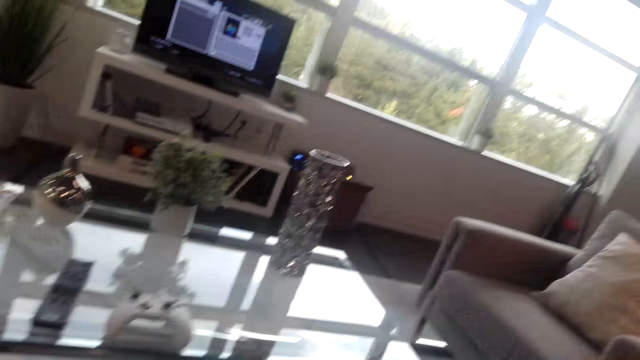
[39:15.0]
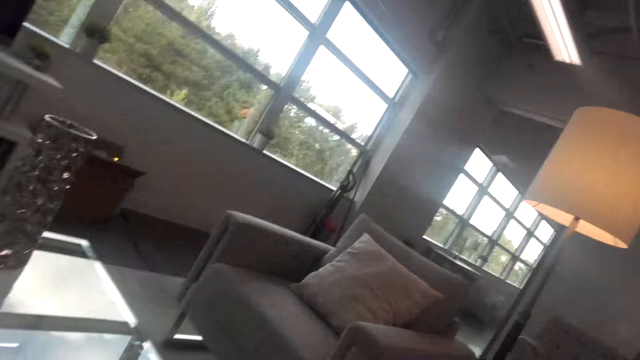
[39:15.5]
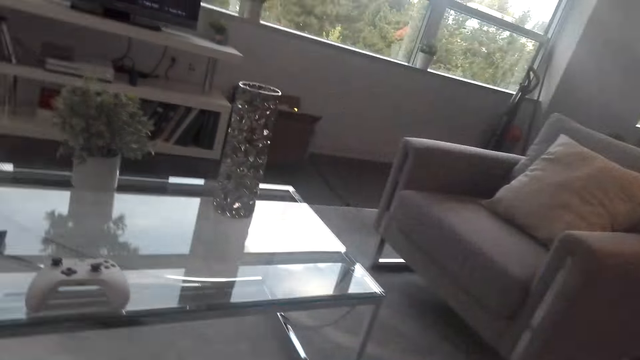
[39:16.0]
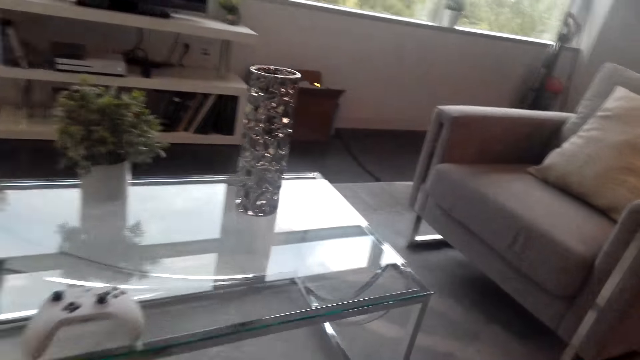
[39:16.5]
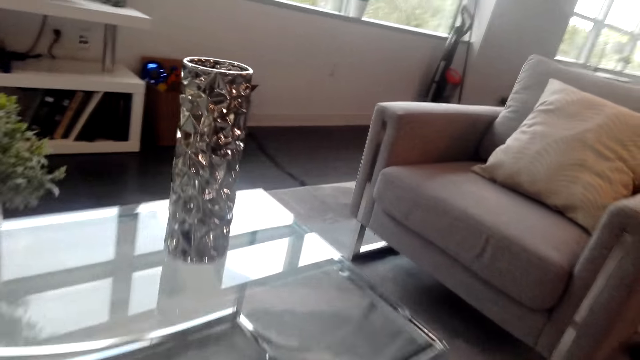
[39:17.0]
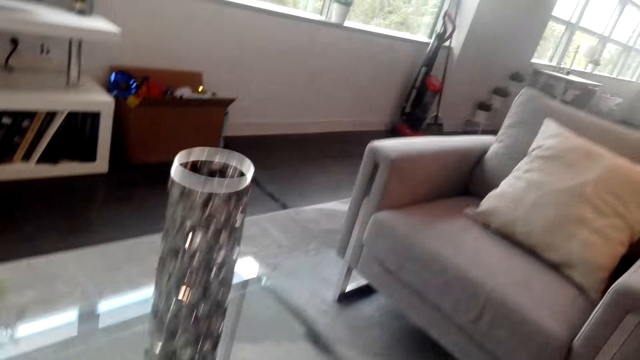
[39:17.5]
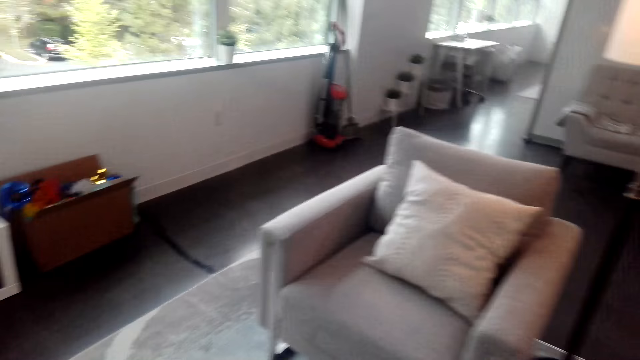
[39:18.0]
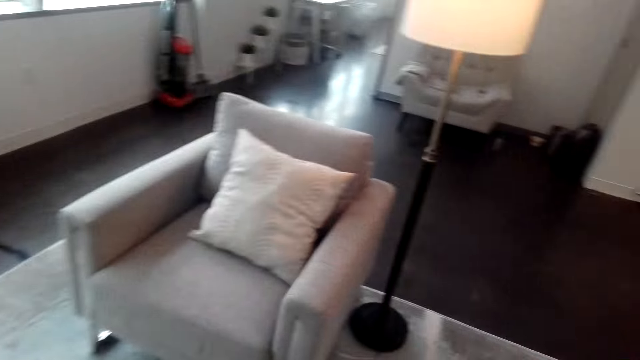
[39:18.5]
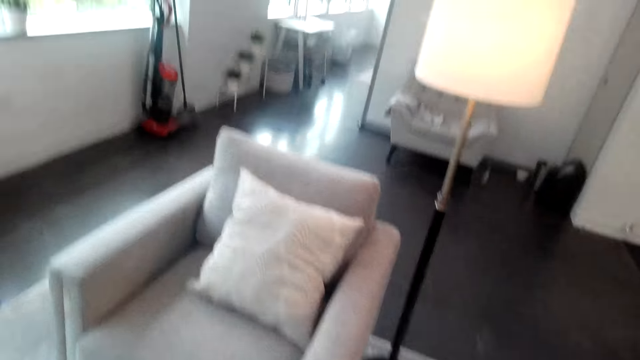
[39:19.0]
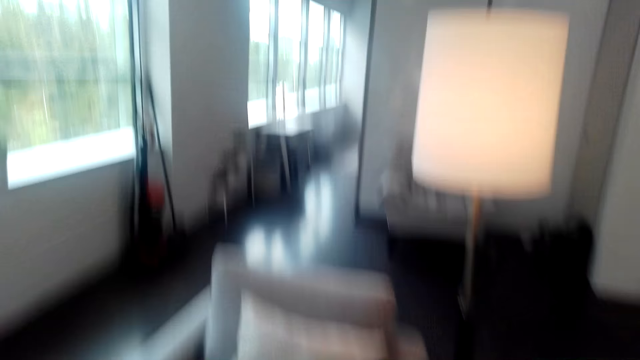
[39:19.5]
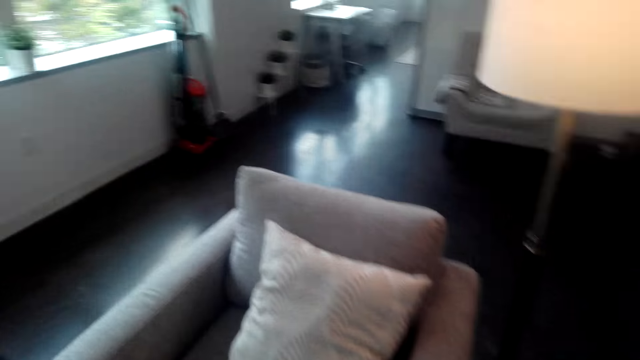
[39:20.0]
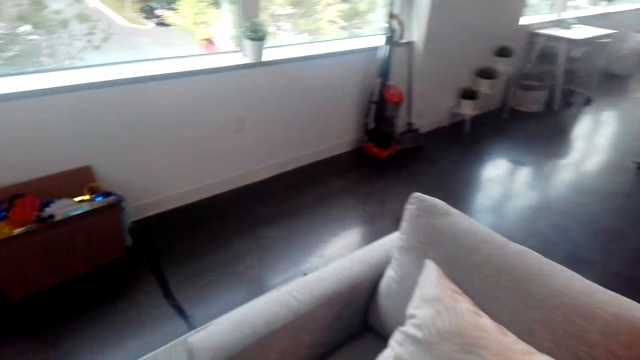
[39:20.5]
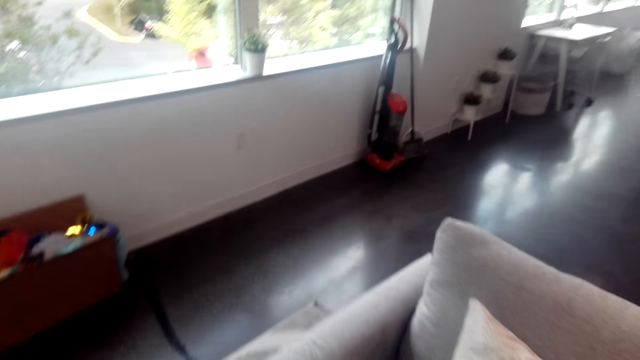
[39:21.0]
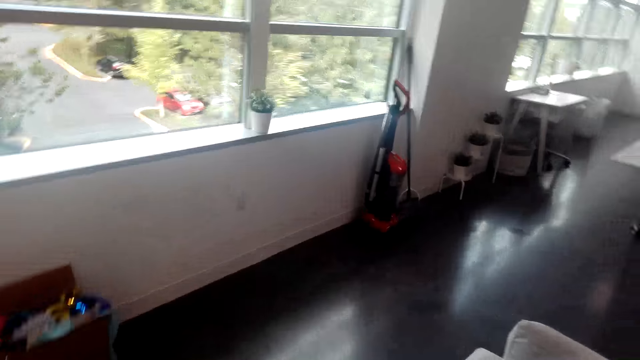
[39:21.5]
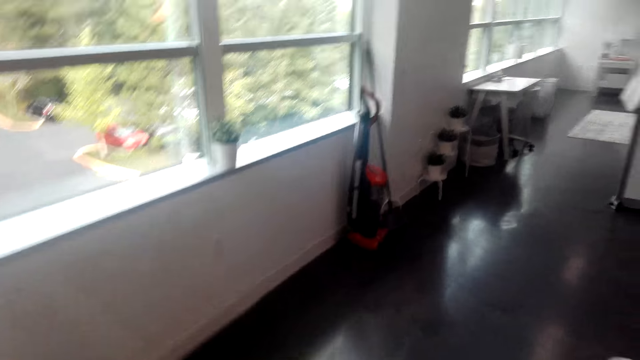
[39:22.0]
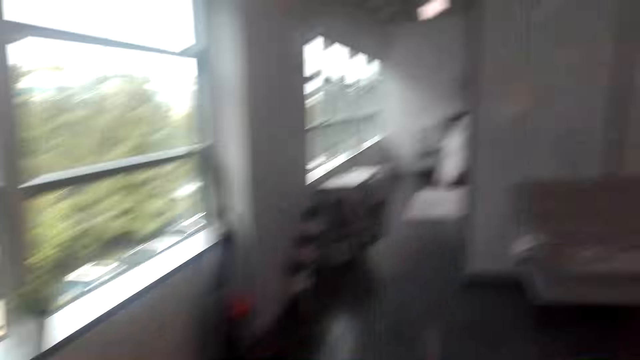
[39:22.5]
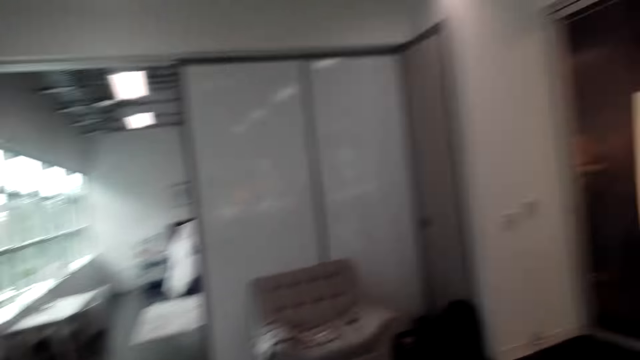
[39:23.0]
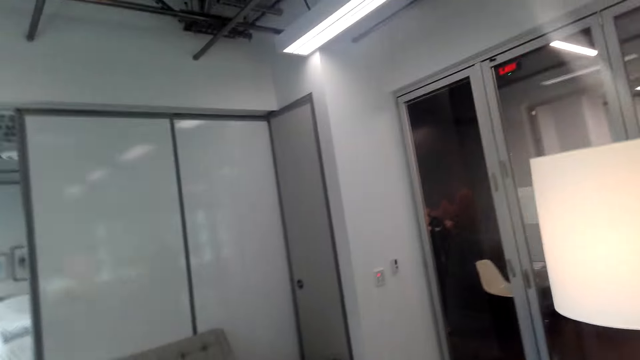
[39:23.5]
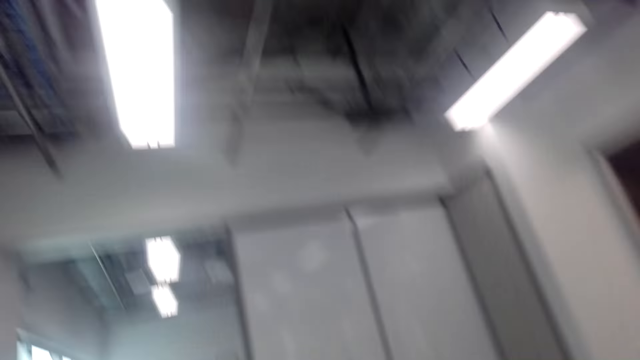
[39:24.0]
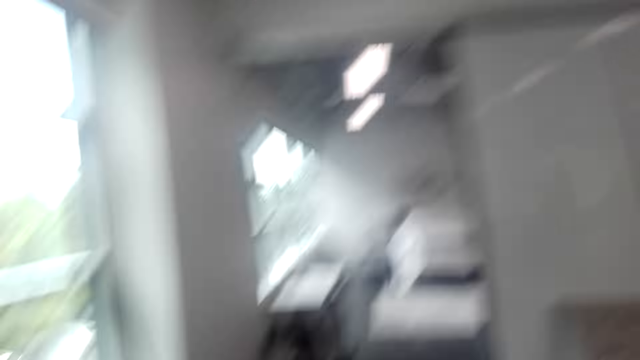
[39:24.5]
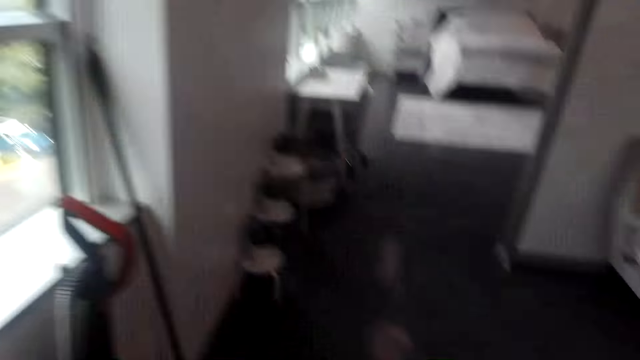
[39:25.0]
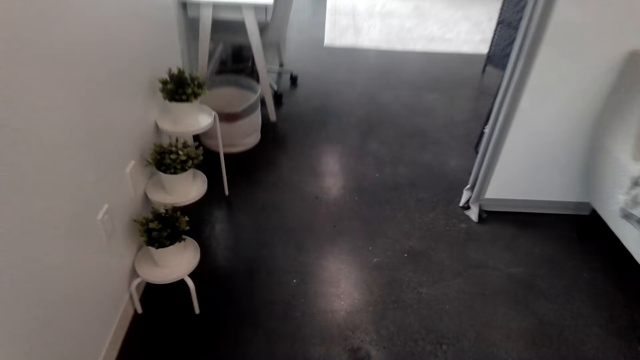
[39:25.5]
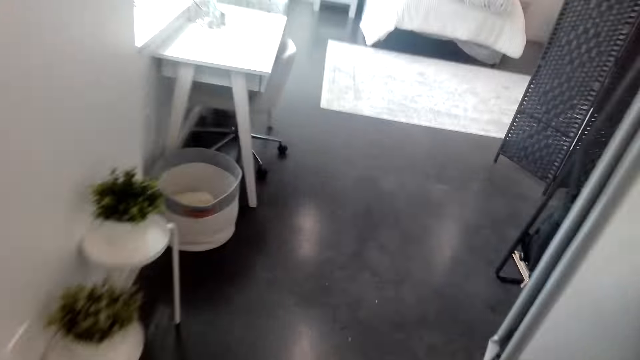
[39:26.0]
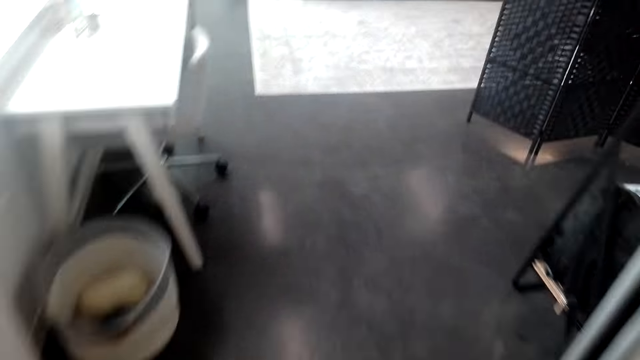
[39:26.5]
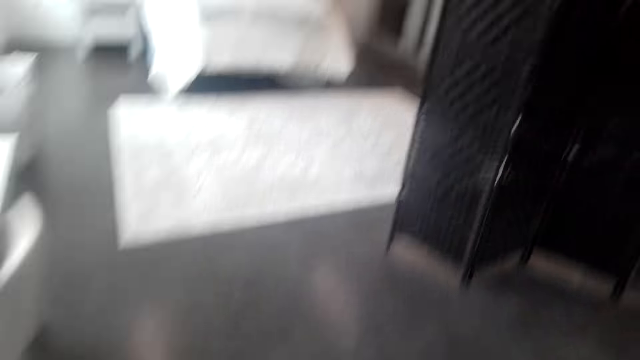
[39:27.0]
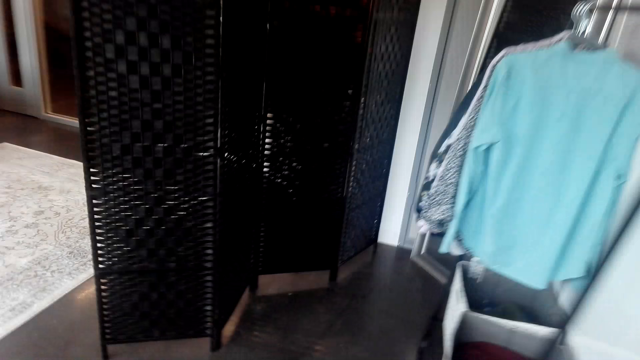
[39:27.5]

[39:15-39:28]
The camera wearer walks around. They walk around the house.

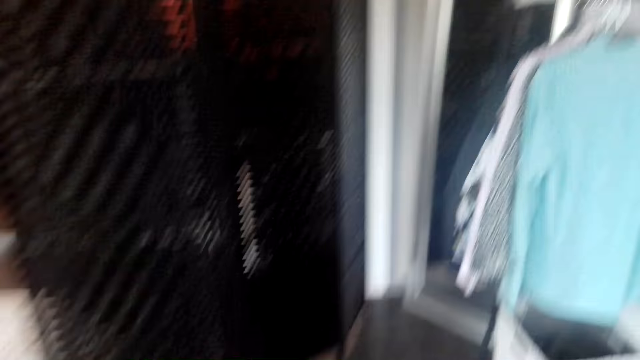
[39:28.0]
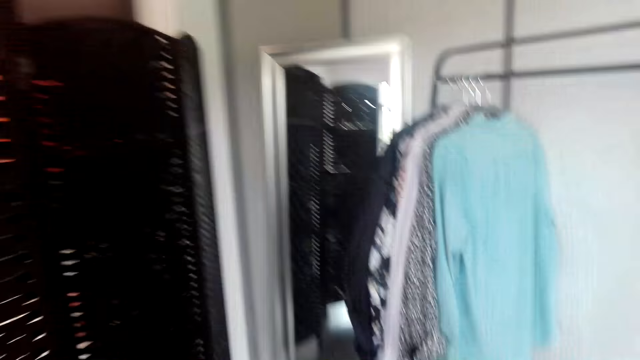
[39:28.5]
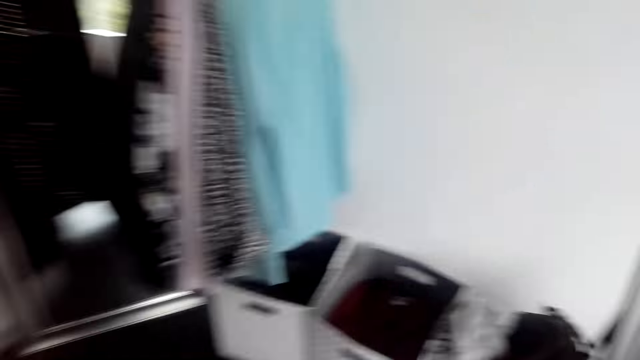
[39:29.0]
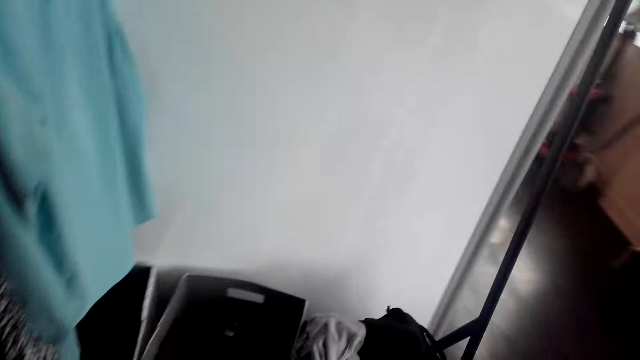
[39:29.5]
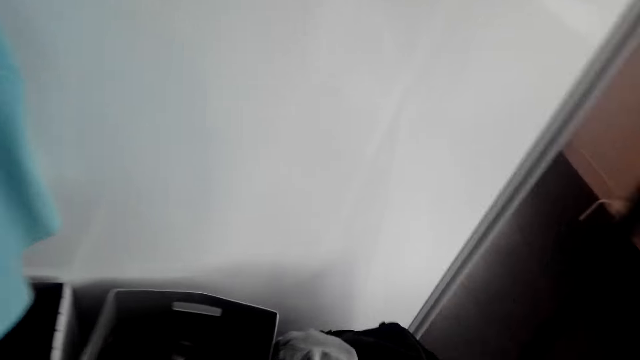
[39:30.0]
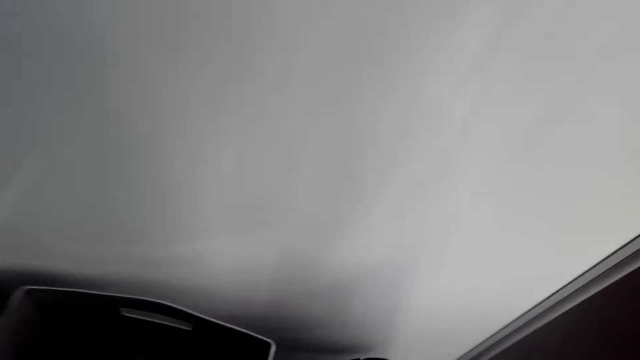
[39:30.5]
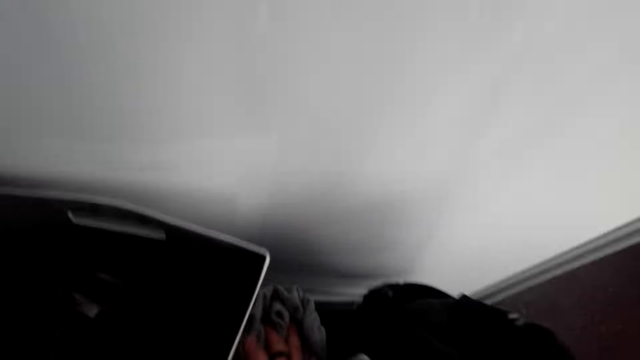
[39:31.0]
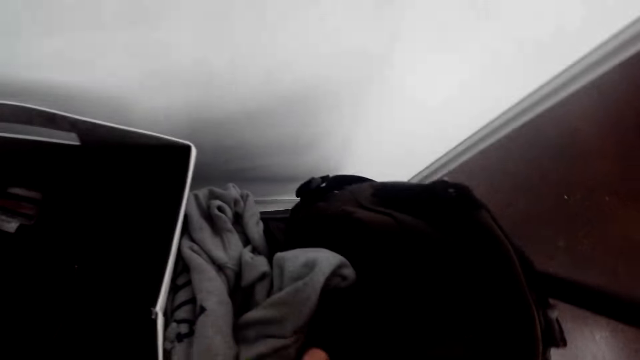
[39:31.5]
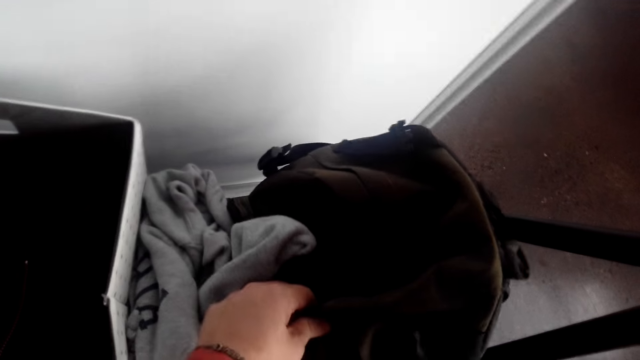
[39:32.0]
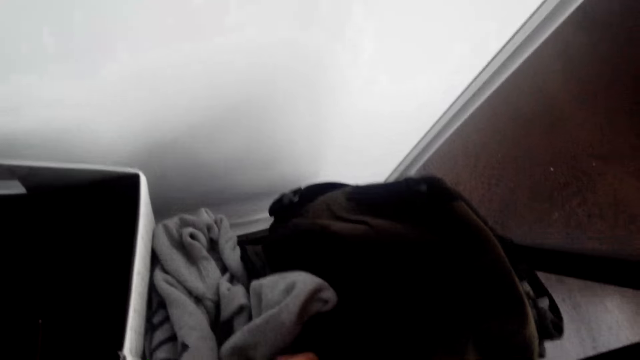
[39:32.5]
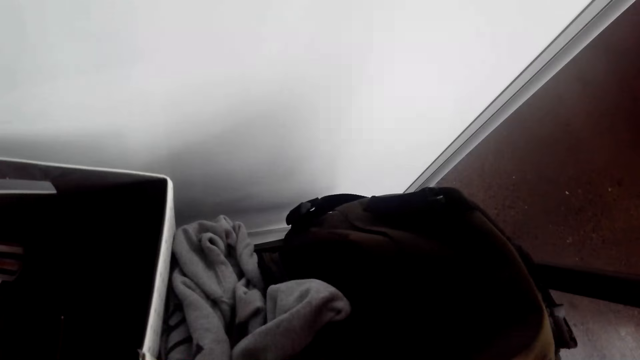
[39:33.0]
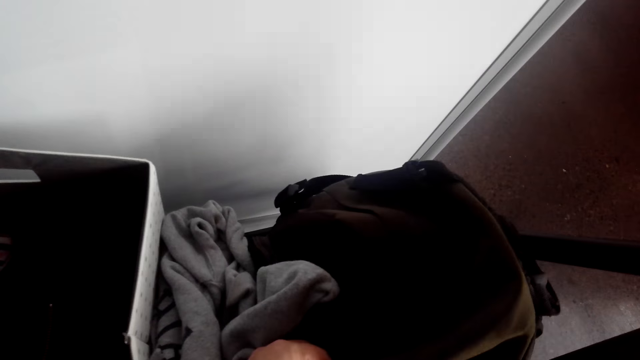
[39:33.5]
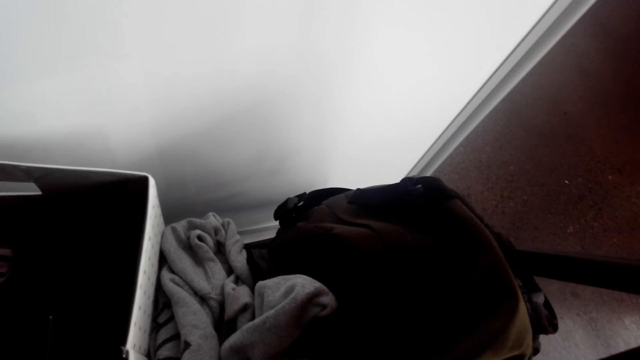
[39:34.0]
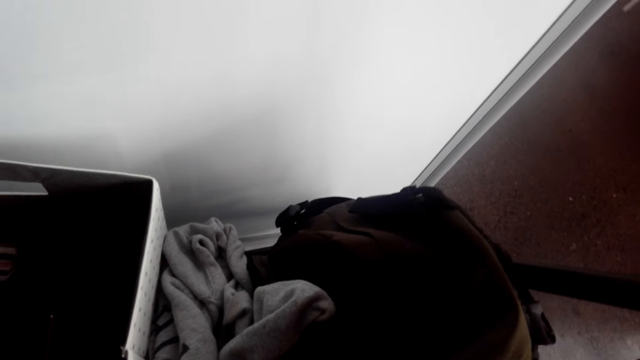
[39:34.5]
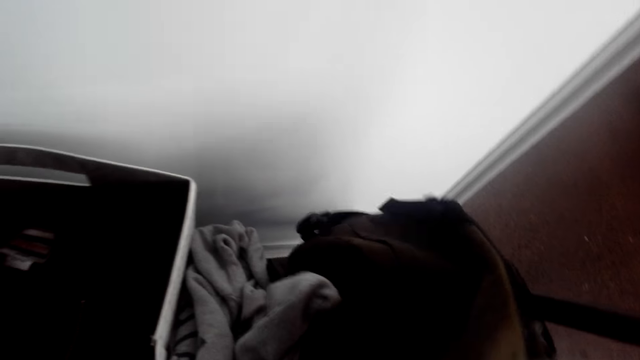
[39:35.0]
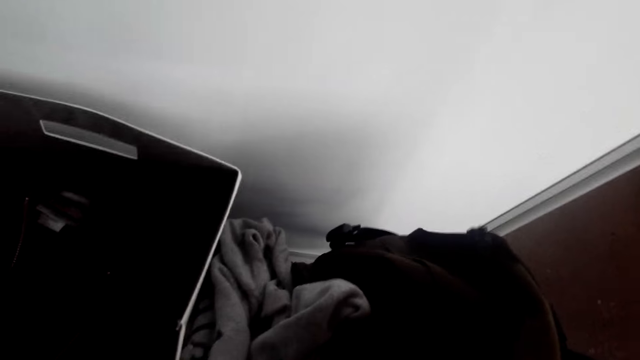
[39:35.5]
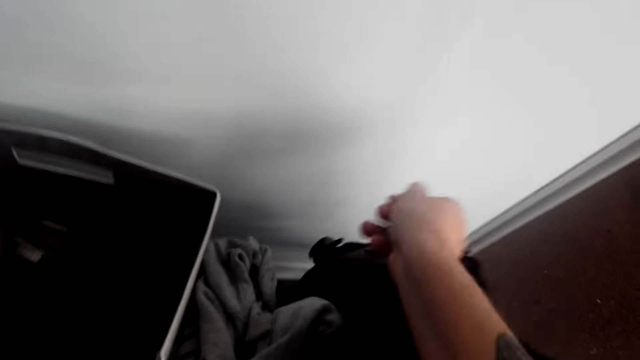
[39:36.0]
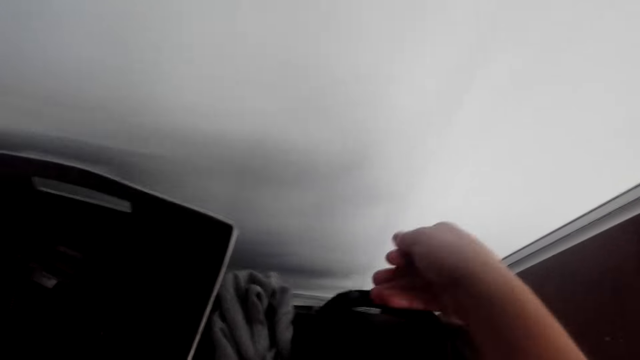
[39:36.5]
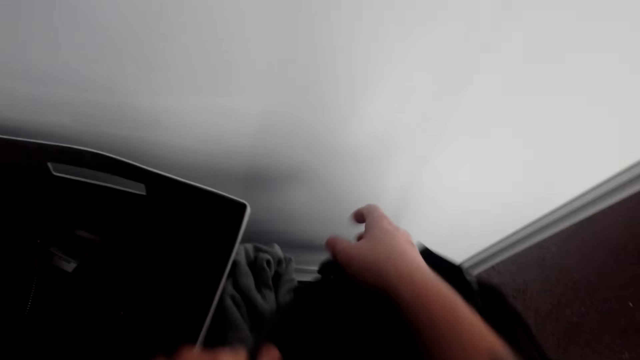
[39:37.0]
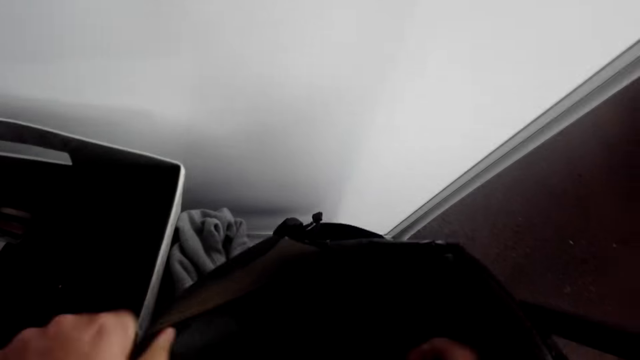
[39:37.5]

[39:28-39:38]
The camera wearer touches the backpack. They open the backpack.
